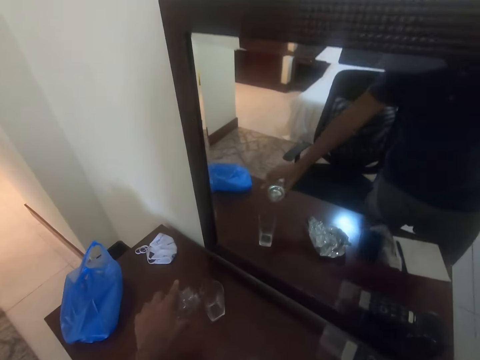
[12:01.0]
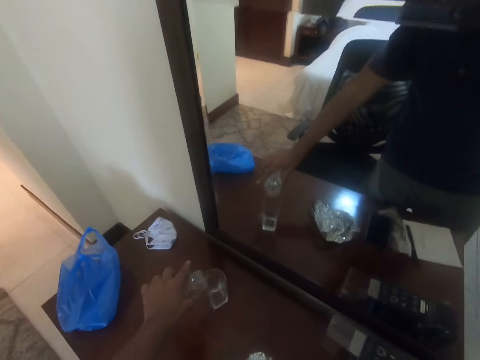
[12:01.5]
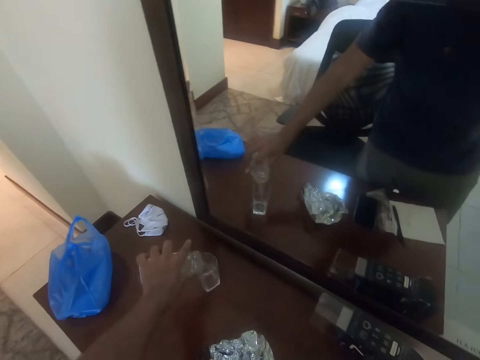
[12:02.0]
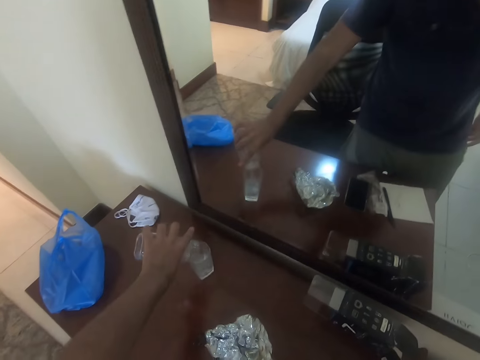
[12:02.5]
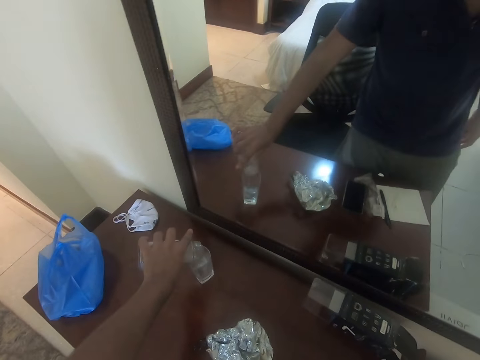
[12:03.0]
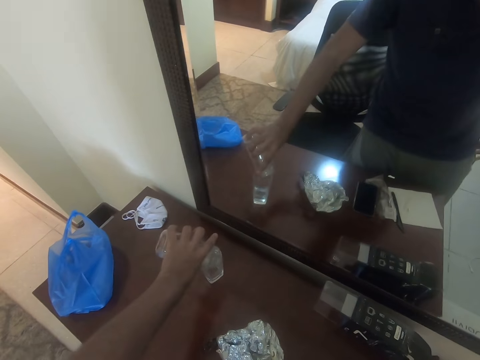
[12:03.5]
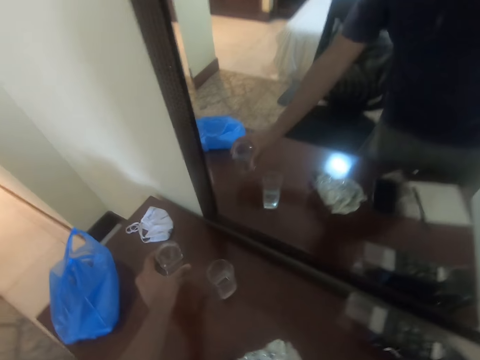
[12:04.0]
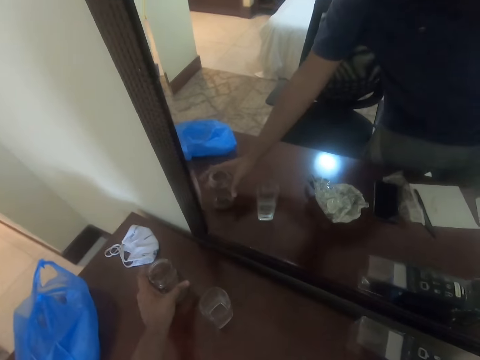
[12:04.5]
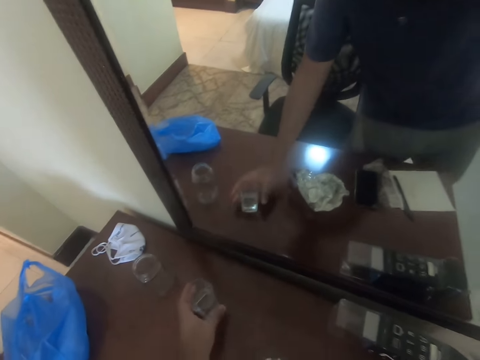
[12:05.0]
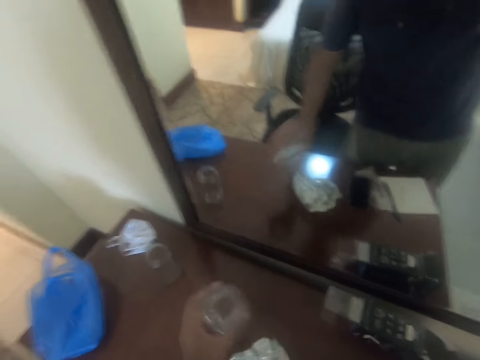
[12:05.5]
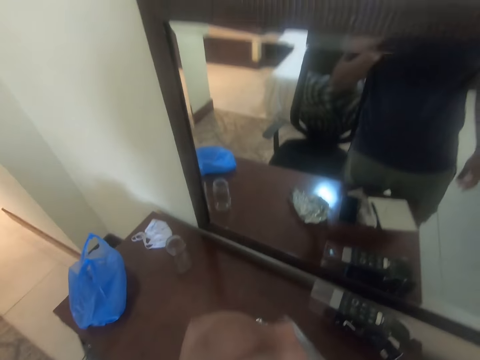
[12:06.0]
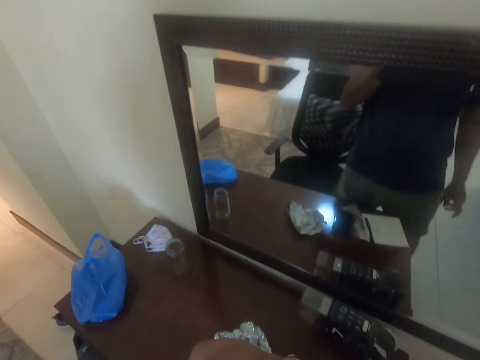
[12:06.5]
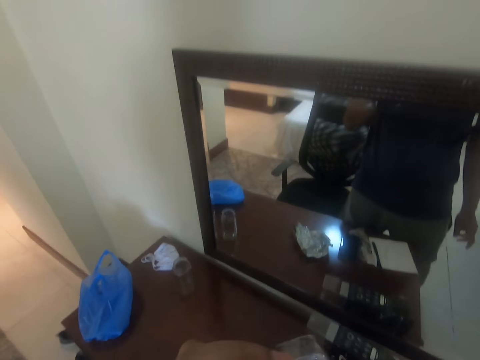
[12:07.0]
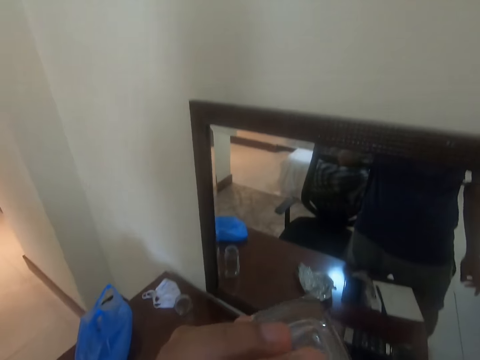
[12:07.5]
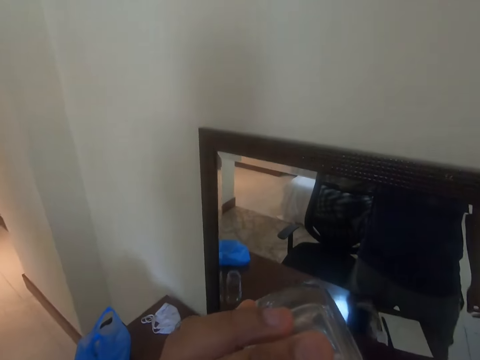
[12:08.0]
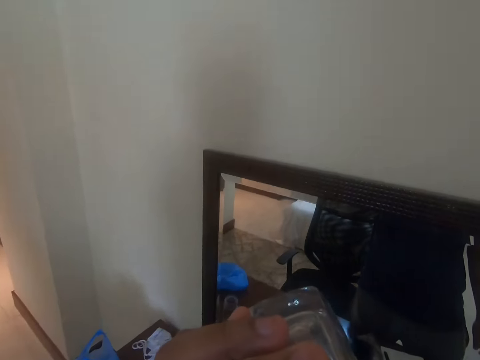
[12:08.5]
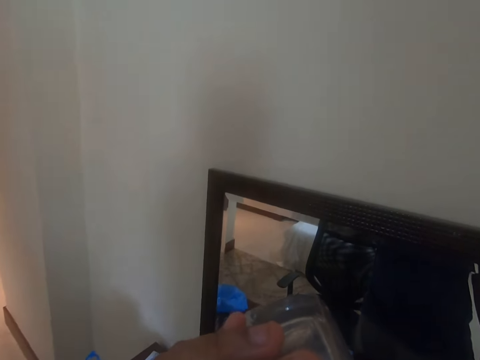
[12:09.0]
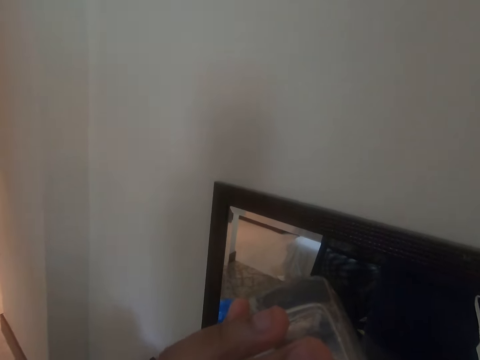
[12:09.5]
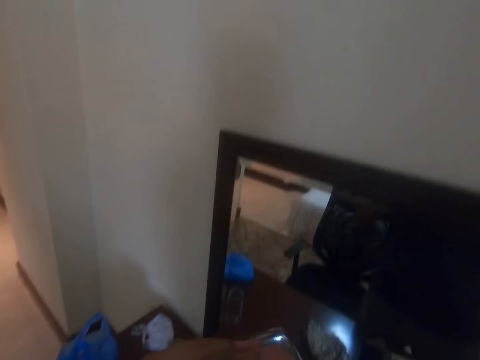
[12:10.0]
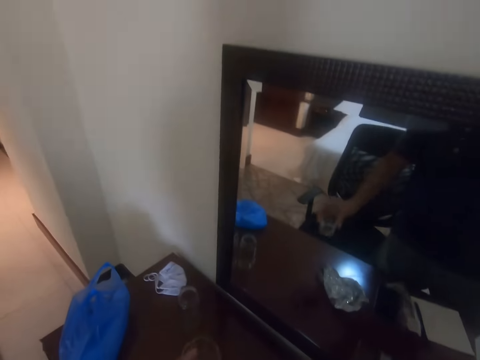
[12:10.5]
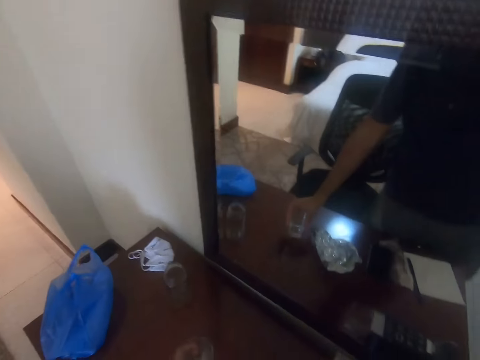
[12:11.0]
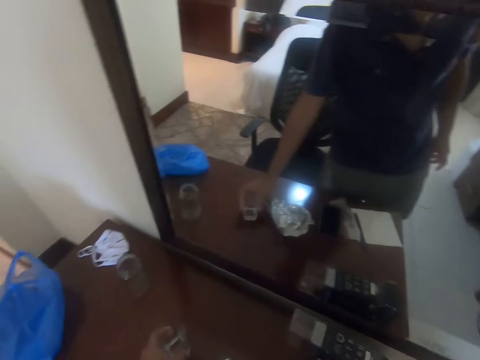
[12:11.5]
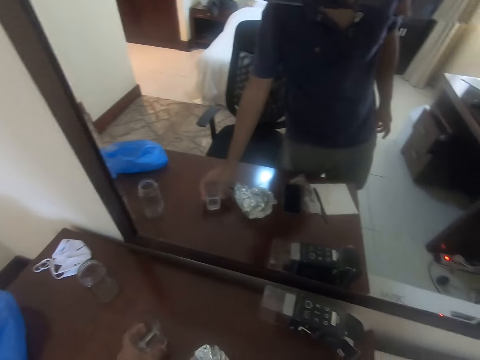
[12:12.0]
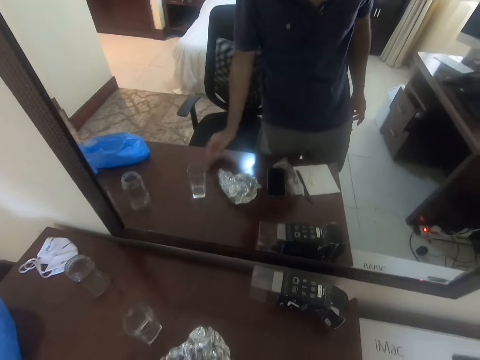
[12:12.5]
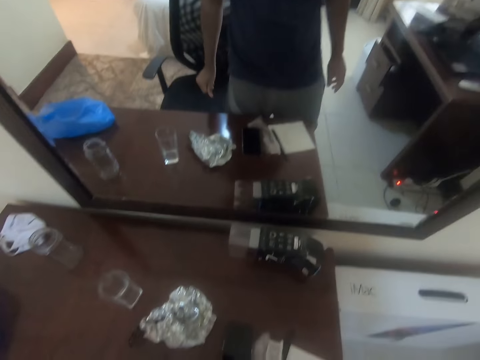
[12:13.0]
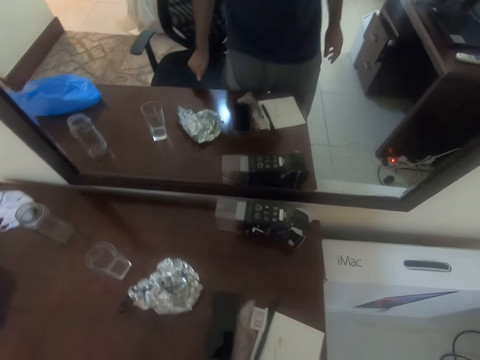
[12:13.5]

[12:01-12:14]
The camera wearer transfers water from the glass to another glass. They place the glass on the drawers. They pick up the glass. They drink water from the glass. They place the glass on the drawers. They stare at the drawers.

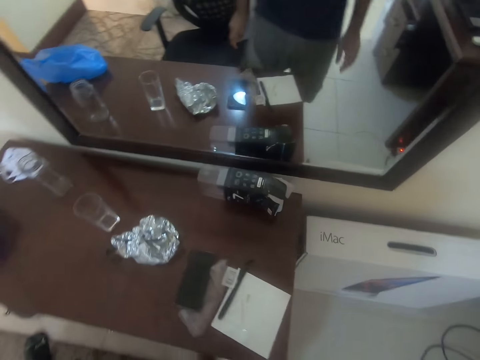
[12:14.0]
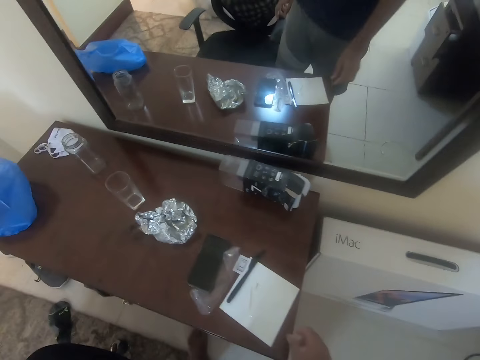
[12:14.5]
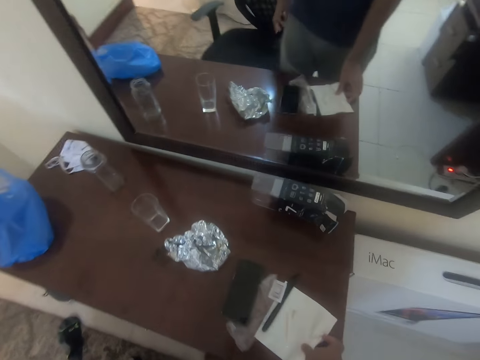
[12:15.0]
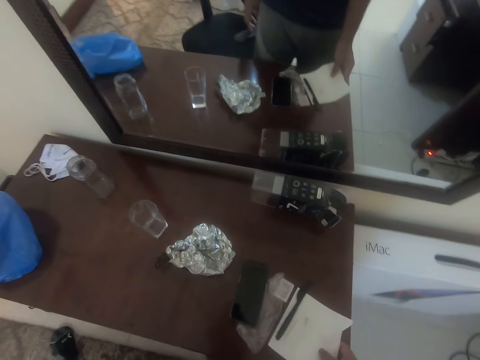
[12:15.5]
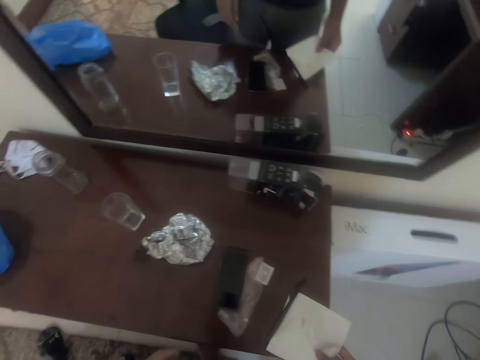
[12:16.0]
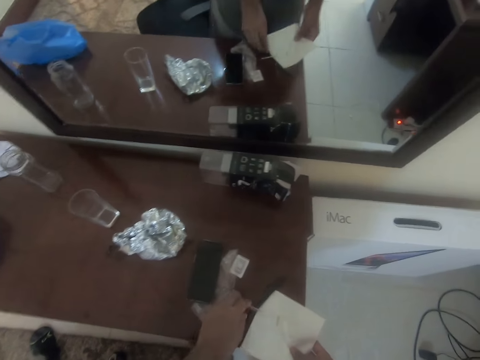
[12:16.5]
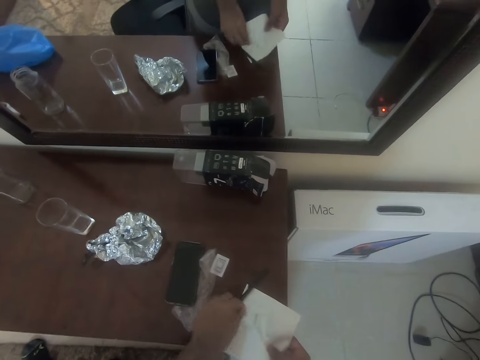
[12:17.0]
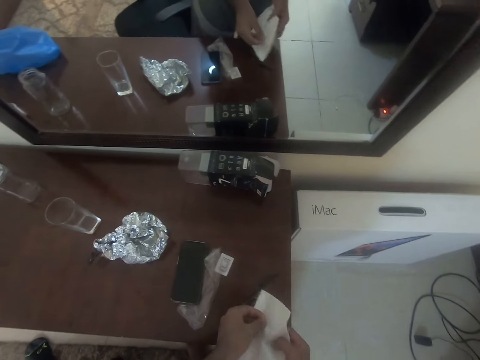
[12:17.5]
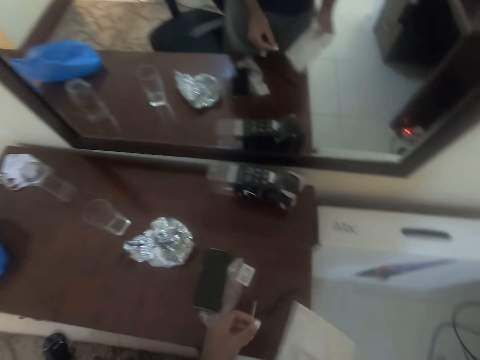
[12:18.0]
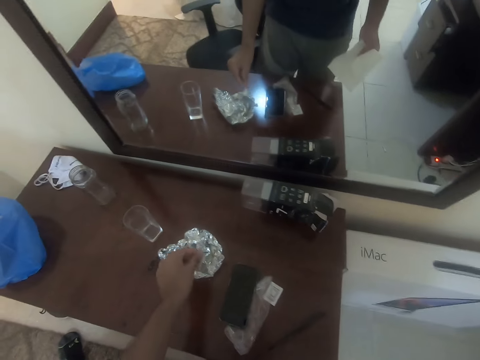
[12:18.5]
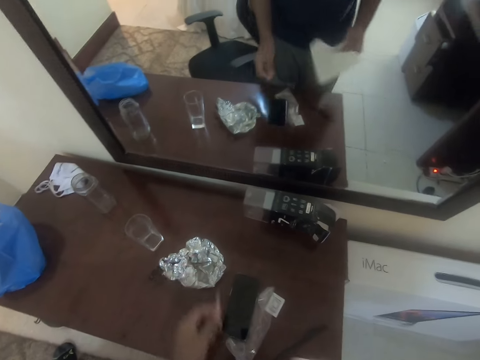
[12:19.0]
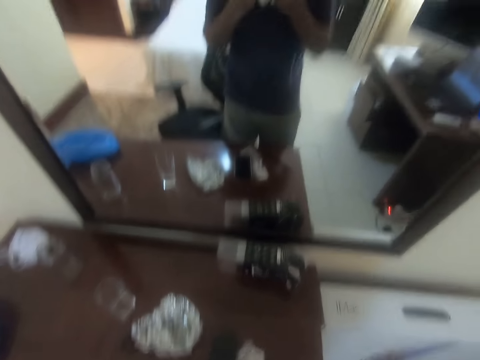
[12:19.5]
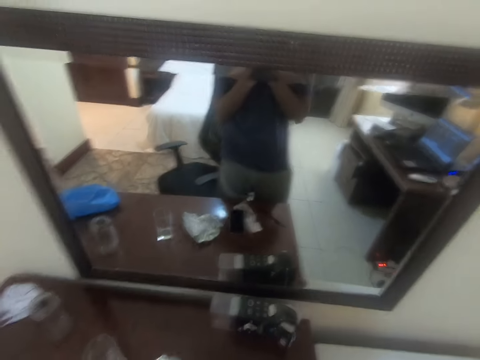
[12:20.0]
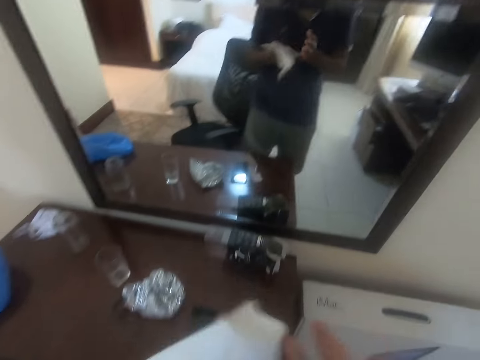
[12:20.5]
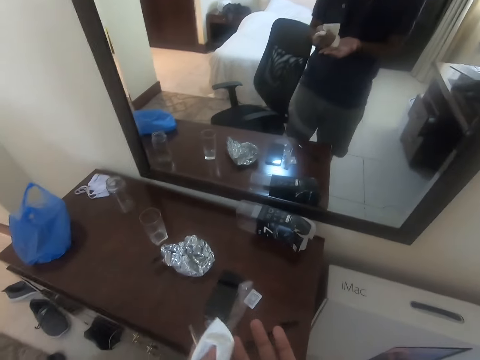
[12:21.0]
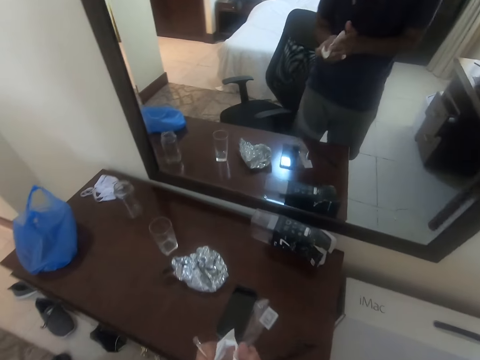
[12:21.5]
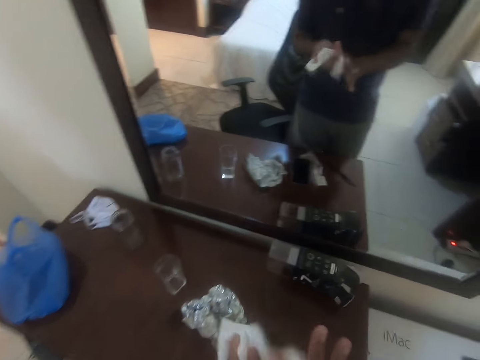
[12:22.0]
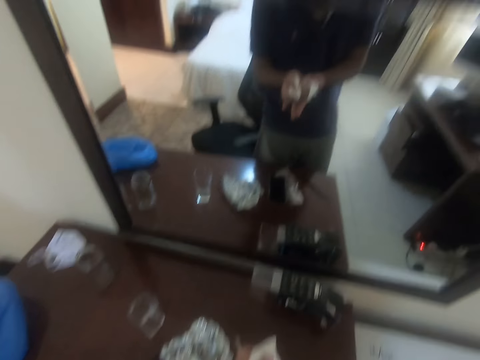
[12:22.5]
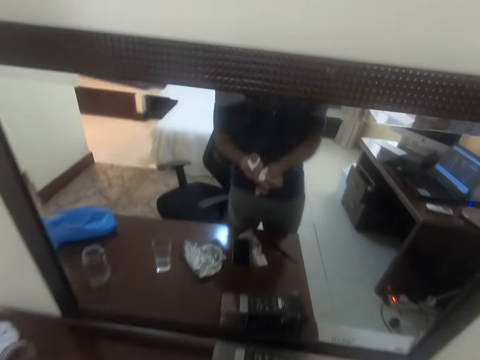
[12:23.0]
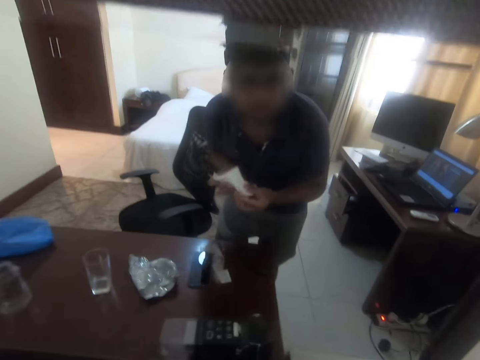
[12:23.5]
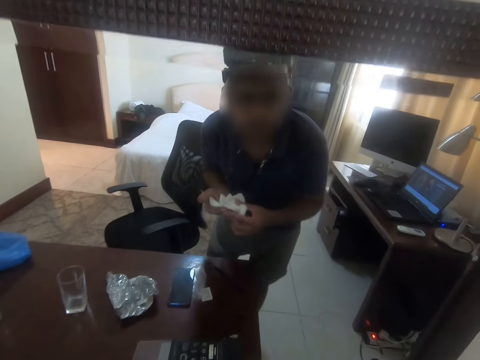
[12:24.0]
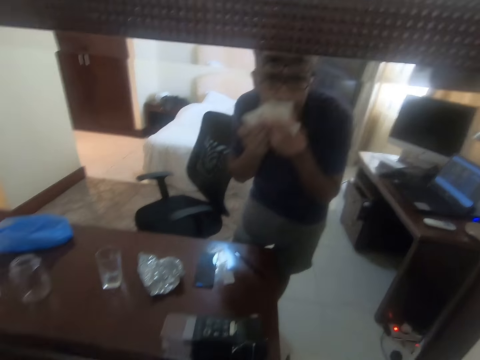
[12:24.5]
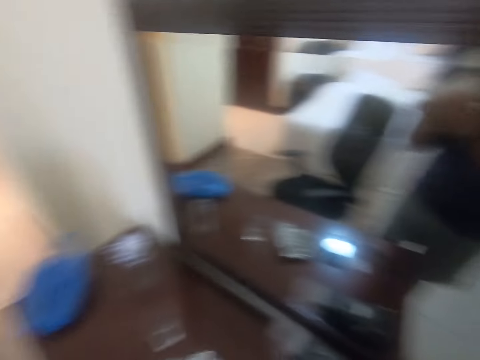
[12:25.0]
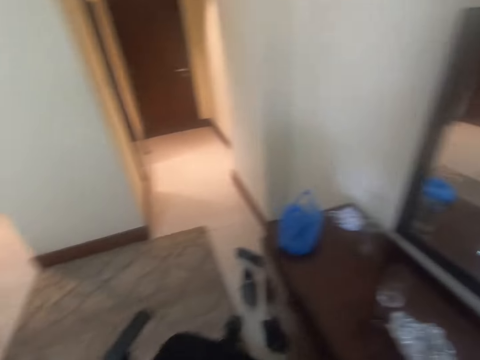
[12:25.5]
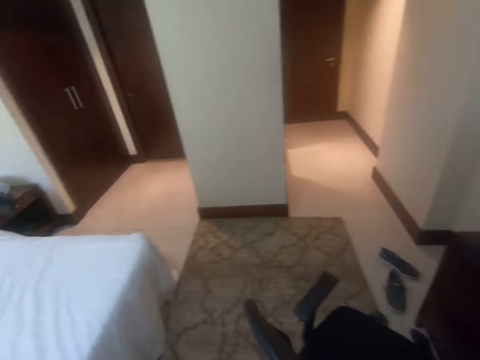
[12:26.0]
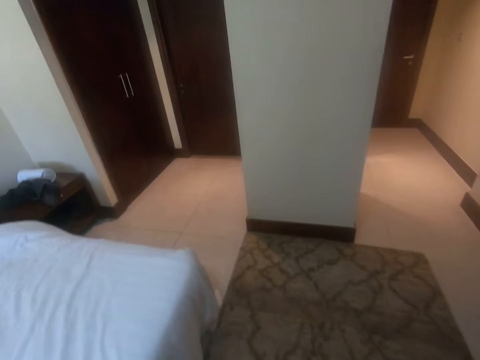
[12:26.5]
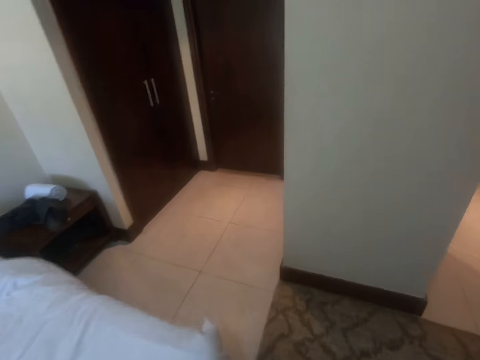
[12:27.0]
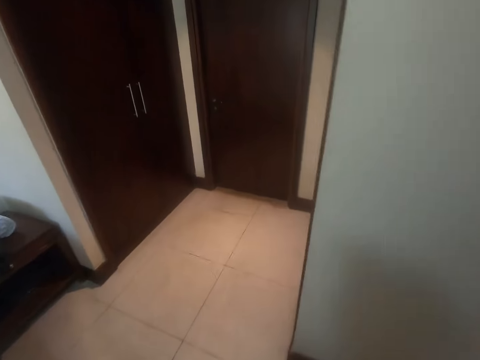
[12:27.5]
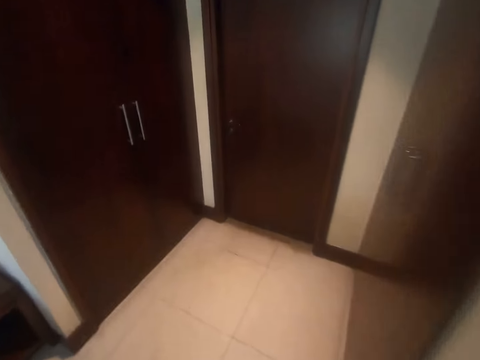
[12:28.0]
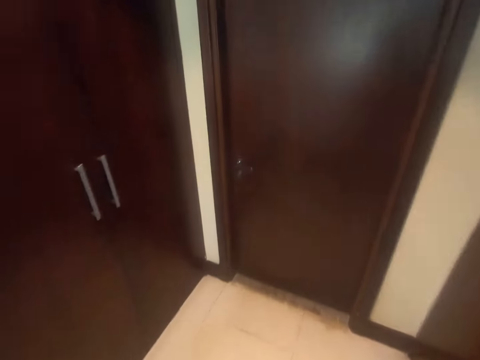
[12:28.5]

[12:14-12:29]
The camera wearer pulls the serviette towards him. He moves the toothpick to the serviette. He picks up the serviette from the table. He moves the toothpick to the foil. He wipes his mouth with the serviette. He wipes his hand with the serviette. He looks at himself in the mirror. He wipes his mouth with the serviette. He walks towards the door.
